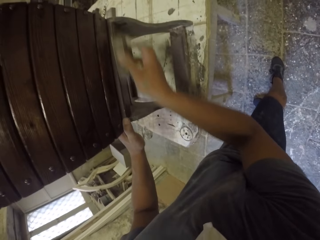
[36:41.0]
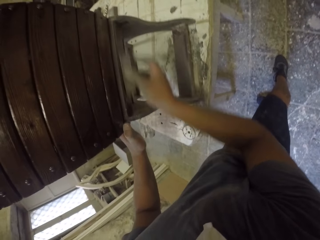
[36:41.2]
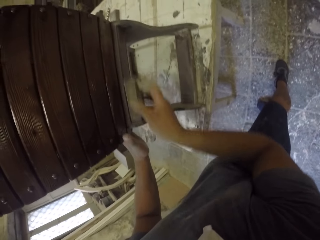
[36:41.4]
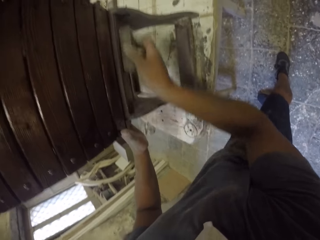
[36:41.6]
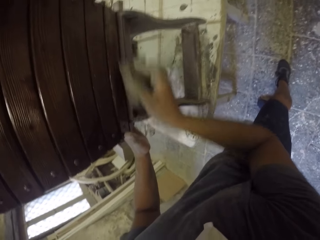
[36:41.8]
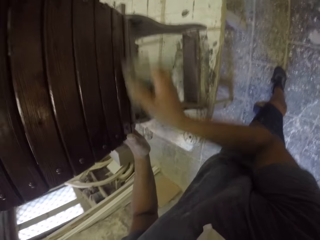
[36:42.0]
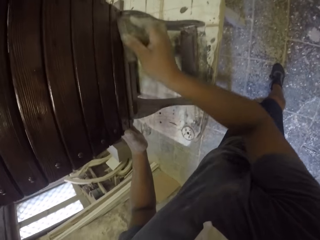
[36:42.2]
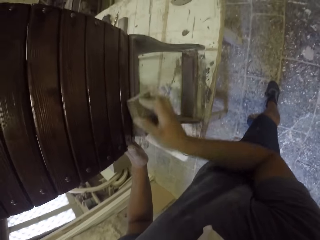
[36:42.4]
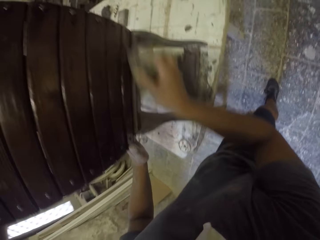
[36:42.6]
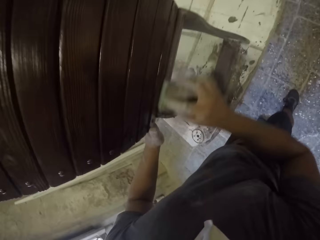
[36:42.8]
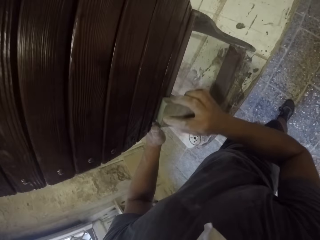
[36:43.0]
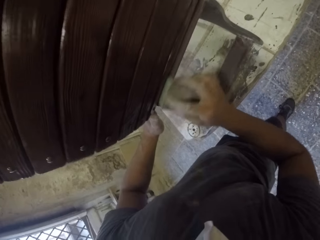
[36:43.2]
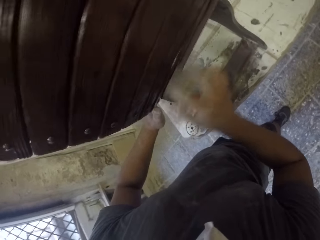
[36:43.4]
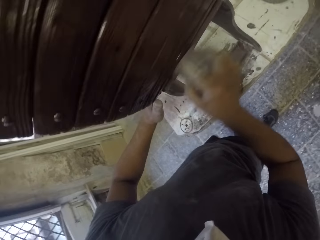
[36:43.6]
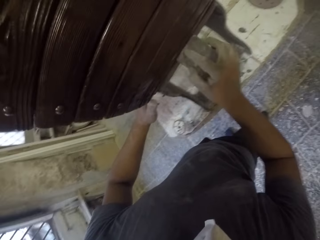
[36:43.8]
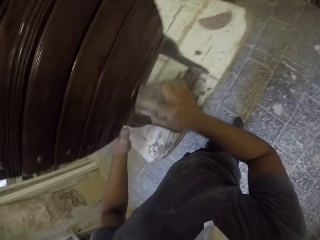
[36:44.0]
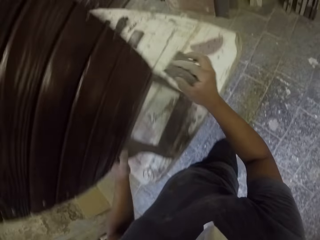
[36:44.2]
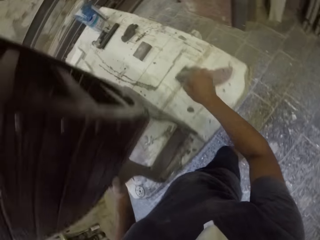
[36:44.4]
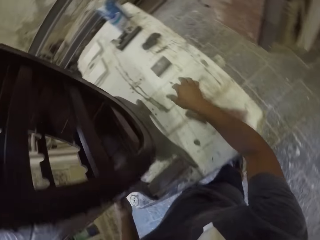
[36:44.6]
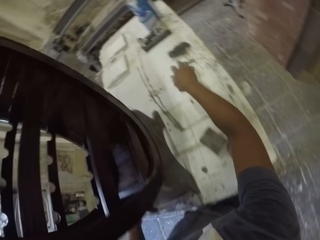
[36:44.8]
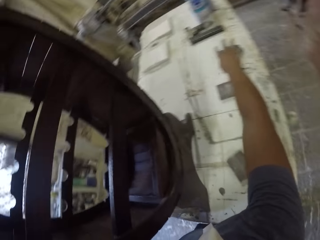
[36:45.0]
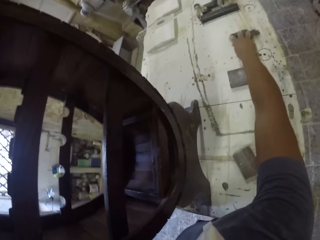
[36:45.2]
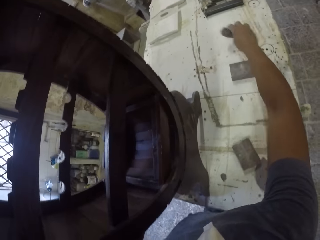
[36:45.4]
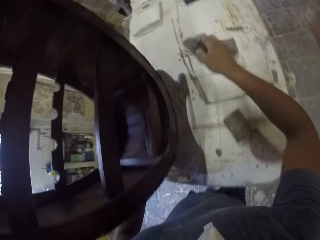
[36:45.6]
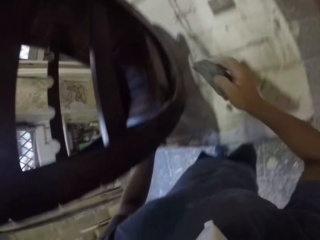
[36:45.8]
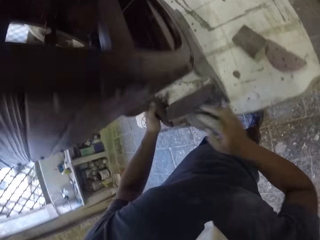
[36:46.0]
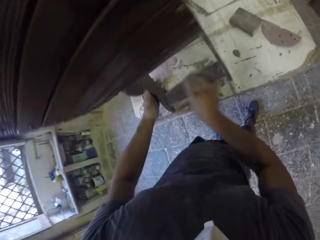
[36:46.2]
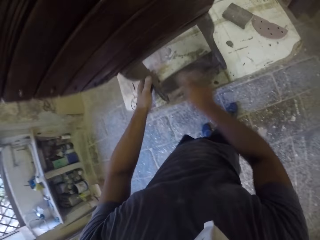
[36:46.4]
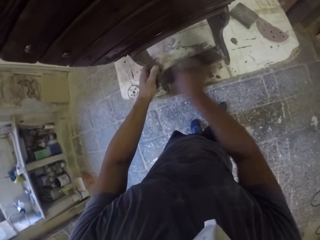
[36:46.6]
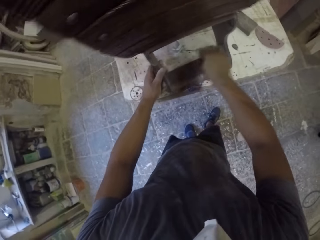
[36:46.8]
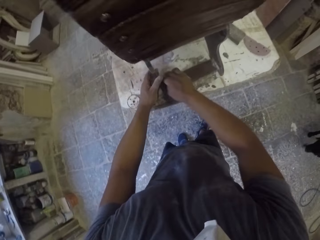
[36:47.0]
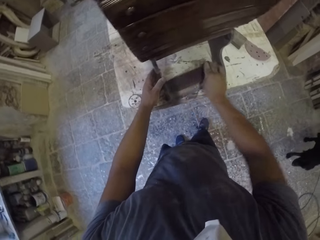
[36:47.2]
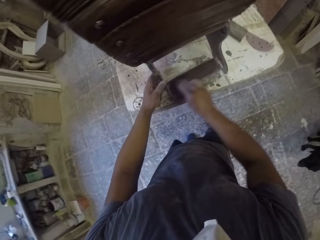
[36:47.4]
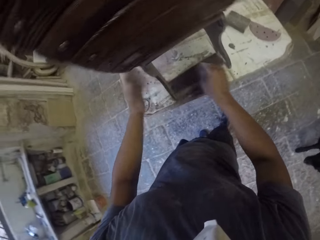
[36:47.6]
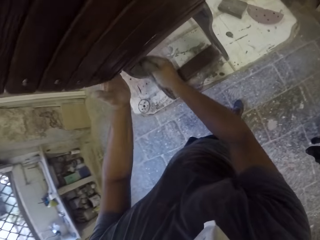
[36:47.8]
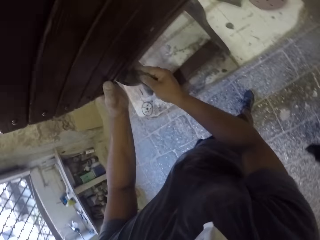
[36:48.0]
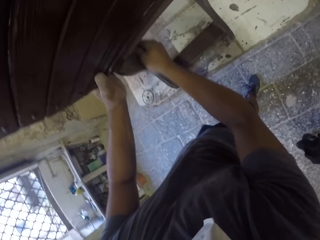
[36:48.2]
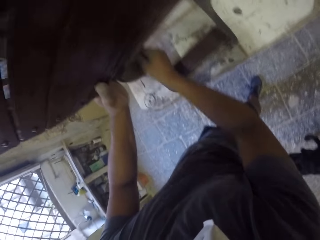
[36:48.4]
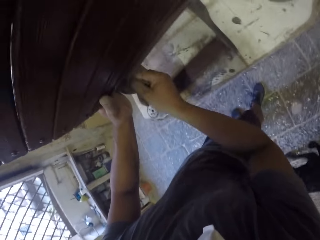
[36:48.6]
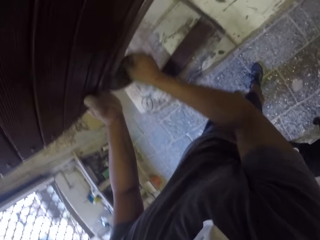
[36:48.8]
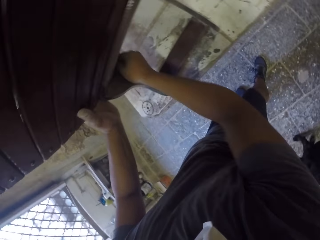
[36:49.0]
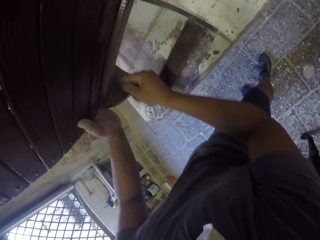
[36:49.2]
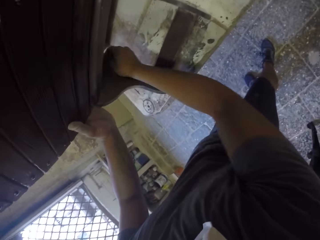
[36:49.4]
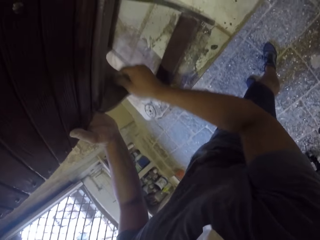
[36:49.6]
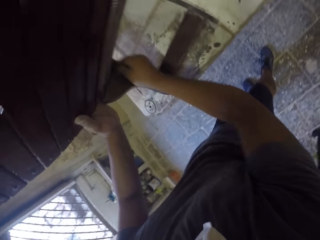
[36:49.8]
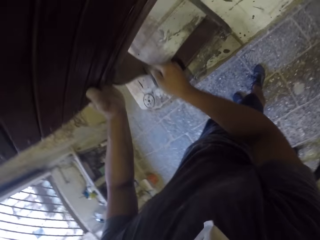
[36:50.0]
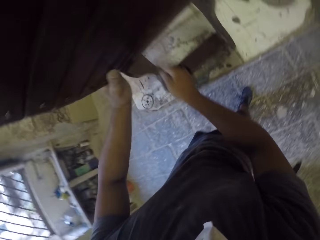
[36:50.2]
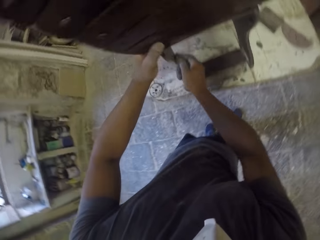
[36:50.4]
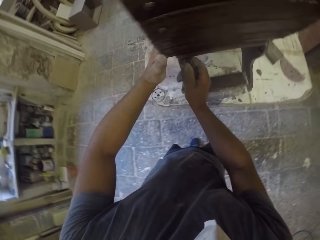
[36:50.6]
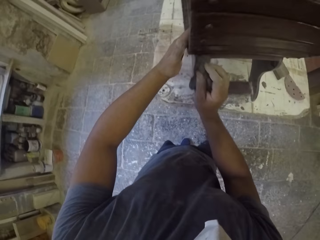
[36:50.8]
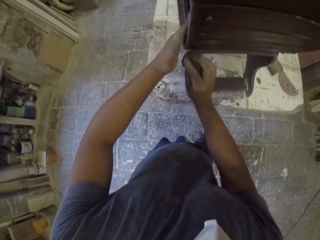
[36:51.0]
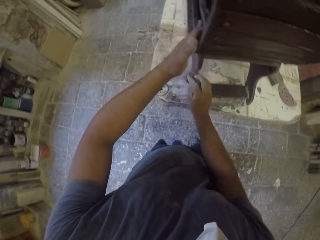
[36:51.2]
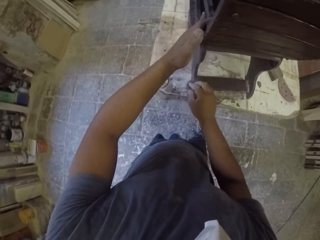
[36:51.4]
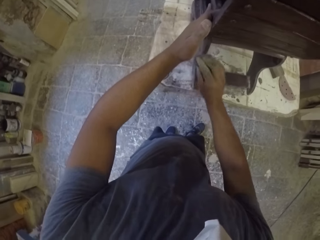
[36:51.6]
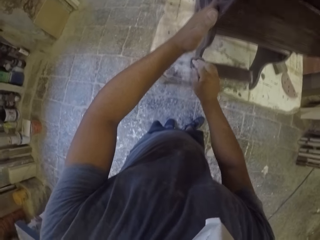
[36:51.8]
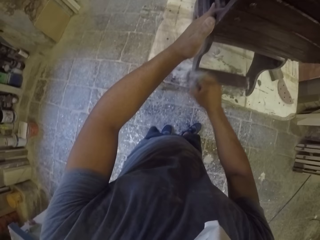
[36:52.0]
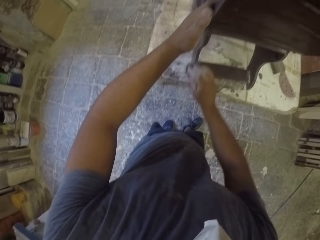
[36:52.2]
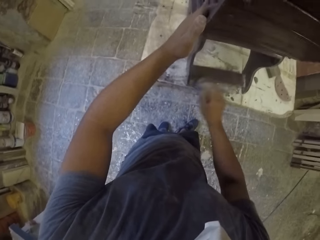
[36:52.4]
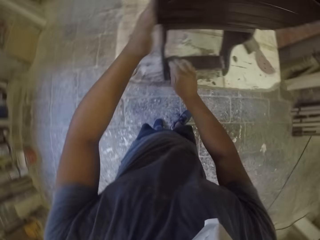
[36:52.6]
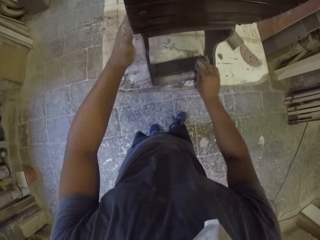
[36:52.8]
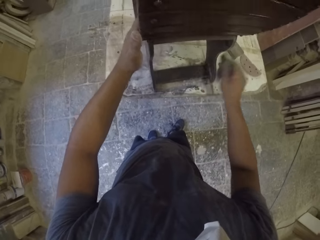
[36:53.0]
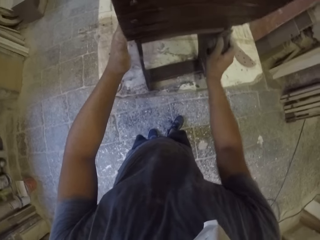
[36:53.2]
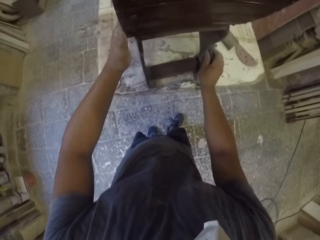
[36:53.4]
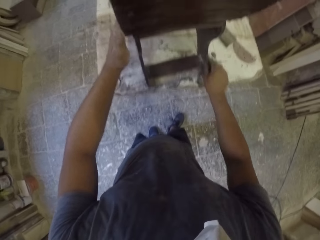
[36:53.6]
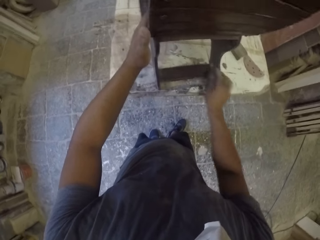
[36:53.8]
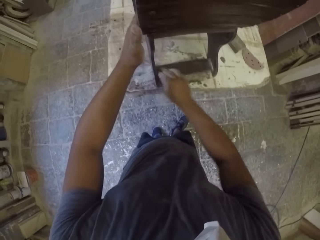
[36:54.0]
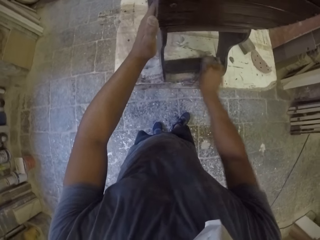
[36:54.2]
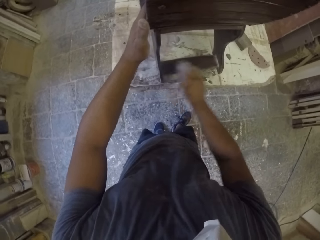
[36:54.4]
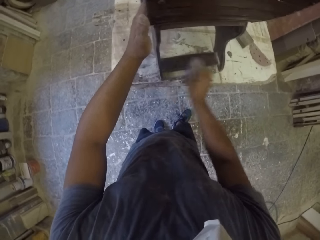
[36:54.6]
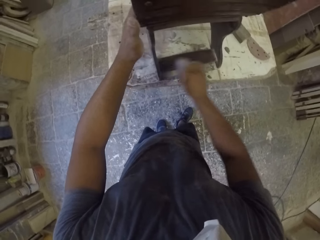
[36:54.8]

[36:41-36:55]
The camera wearer places a sandpaper on the table. They pick up the sandpaper on the table. They smoothen a wooden stand with the sandpaper.

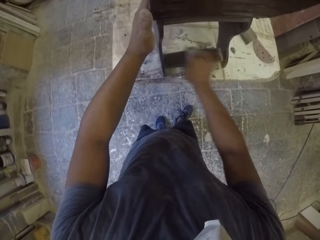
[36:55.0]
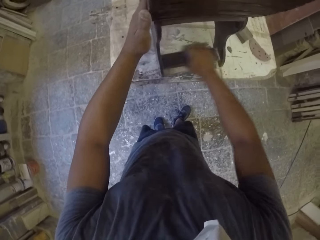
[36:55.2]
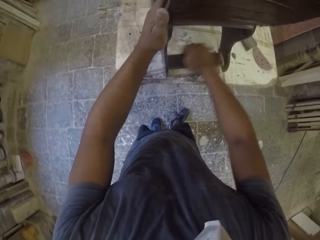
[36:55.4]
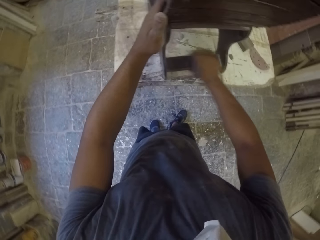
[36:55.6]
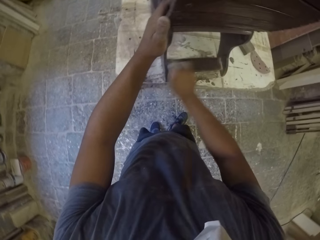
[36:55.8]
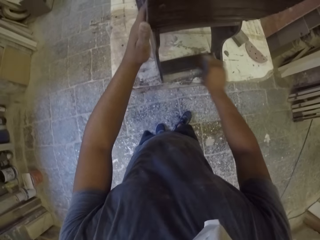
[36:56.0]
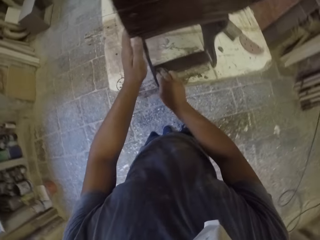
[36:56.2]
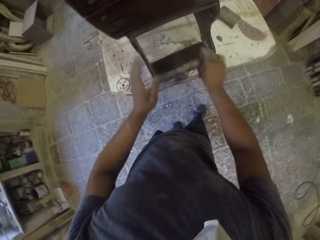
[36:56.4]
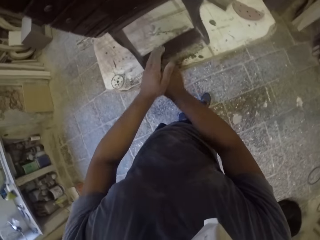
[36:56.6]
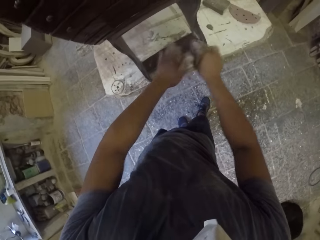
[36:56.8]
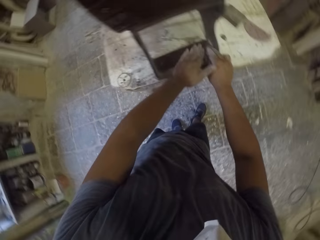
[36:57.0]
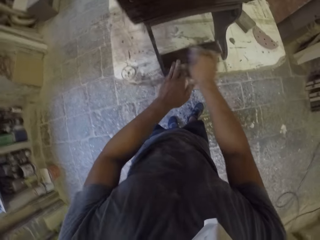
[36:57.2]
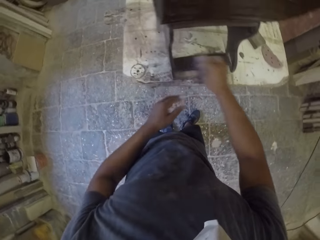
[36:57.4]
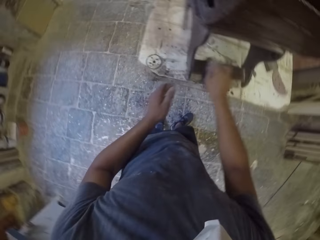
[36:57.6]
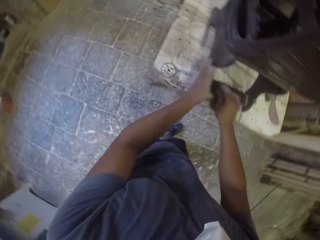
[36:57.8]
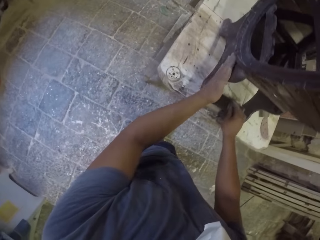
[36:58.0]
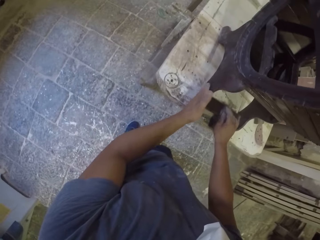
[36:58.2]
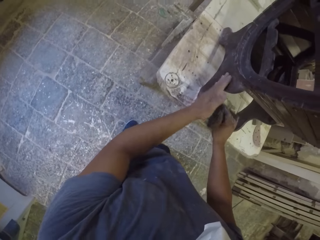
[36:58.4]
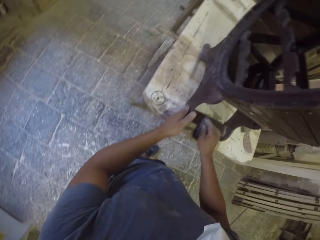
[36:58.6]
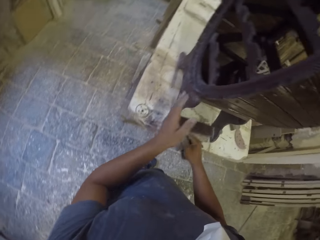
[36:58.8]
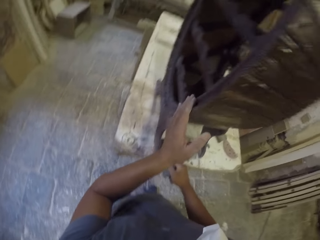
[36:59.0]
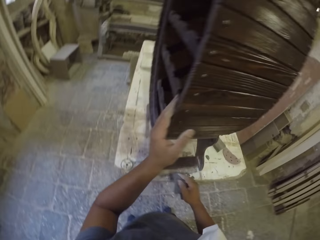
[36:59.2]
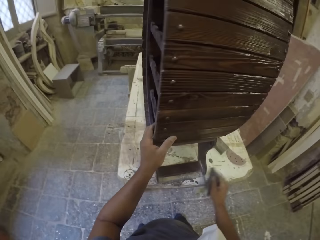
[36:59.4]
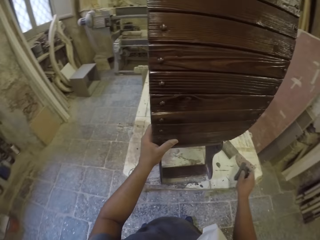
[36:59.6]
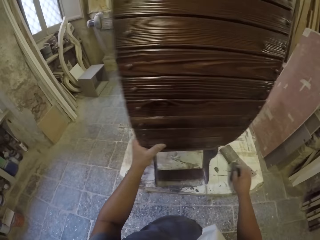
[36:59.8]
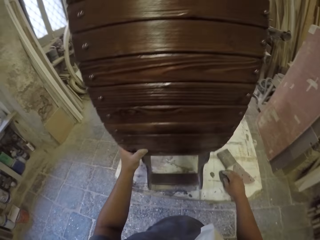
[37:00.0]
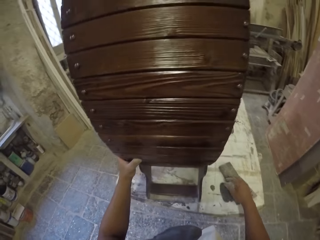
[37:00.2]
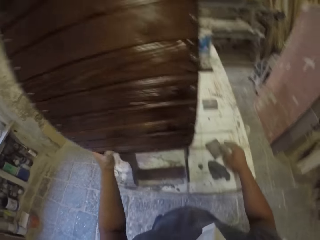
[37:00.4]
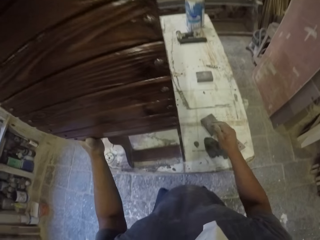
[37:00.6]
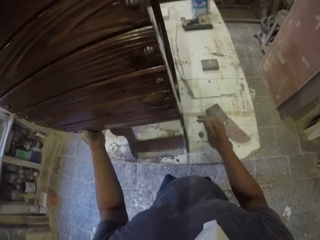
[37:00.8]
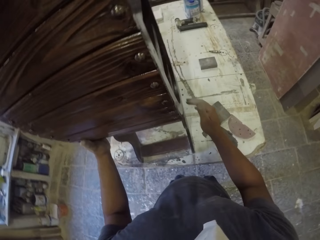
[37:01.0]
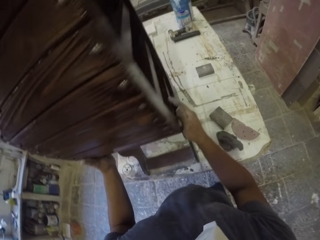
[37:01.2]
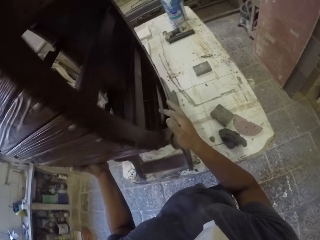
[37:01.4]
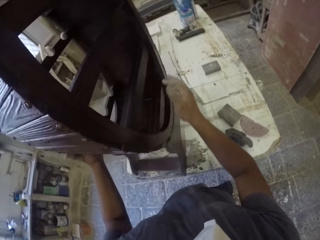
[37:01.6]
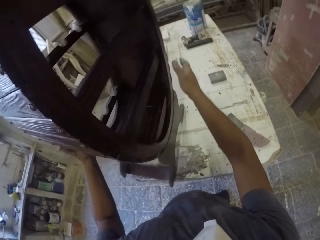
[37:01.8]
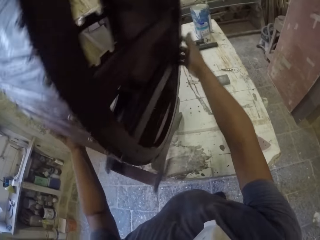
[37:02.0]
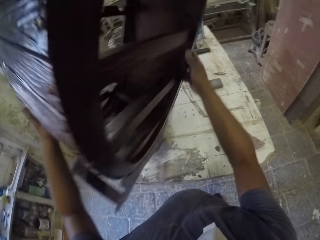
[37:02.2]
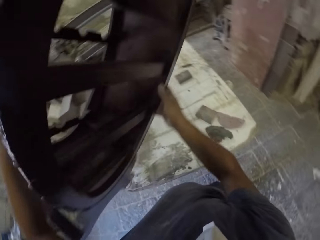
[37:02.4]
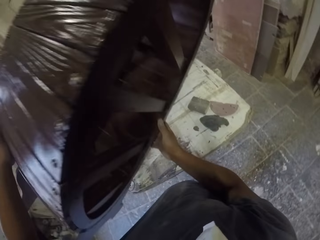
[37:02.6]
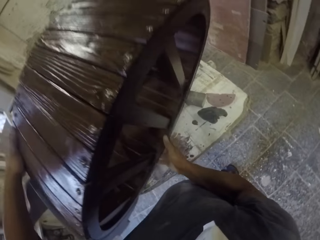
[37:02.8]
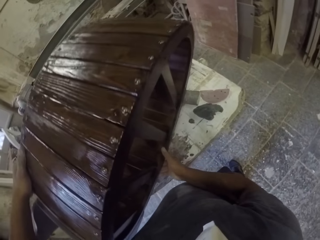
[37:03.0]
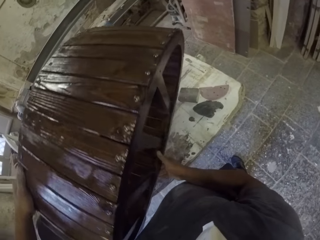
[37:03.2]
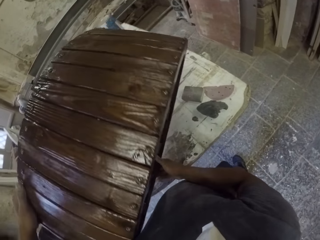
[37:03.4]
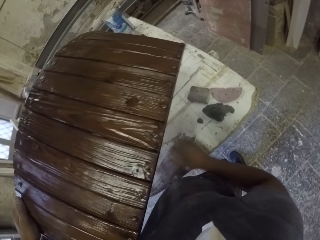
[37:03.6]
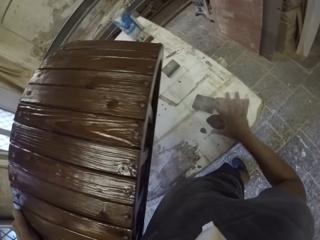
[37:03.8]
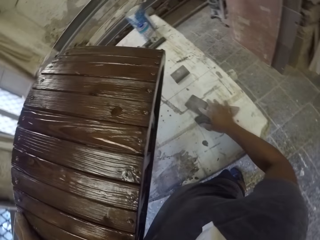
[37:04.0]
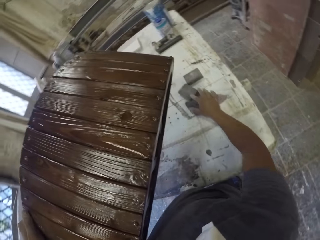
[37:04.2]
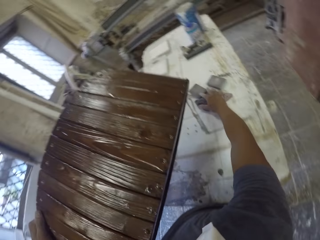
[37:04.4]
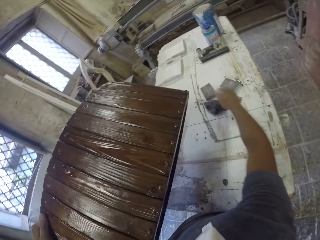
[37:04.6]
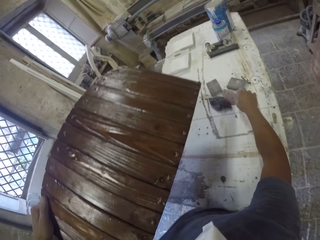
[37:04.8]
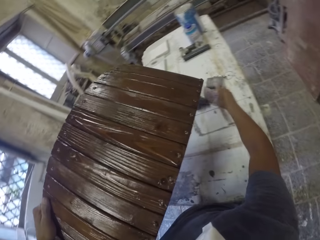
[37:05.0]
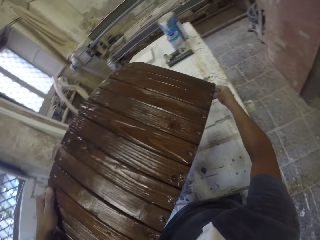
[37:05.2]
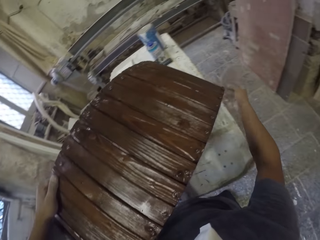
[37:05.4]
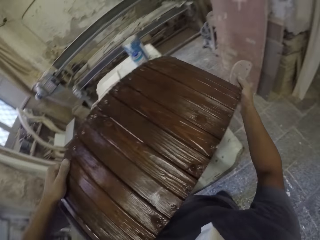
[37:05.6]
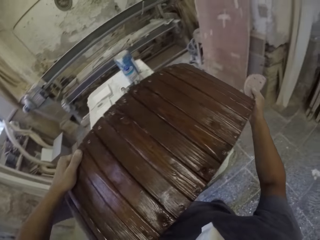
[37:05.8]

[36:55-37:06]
The camera wearer wipes a wooden stand with the left hand. They place a sandpaper on the table. They hold the wooden stand with both hands on the table. They turn the furniture. They push sandpapers on the table with the right hand. They pick up a sandpaper on the table.
